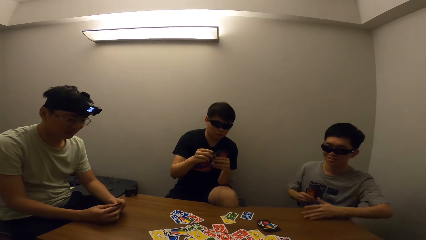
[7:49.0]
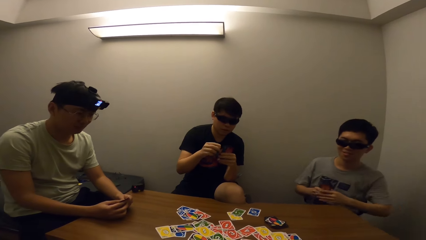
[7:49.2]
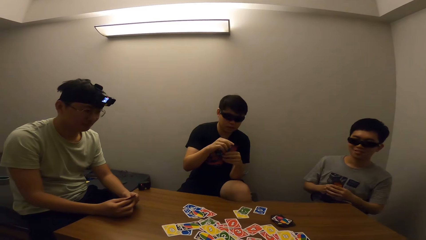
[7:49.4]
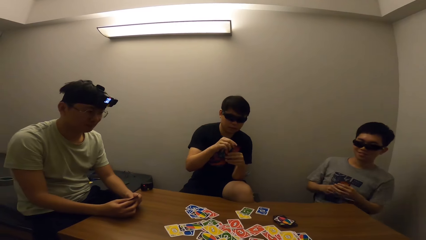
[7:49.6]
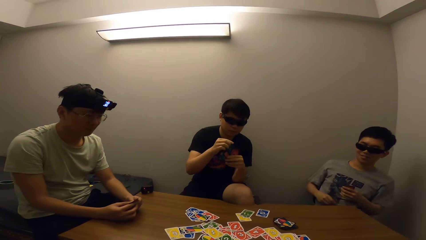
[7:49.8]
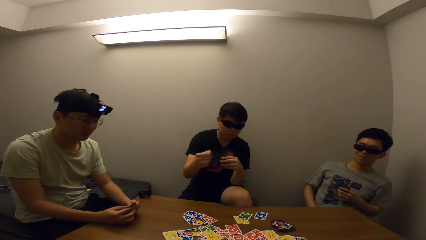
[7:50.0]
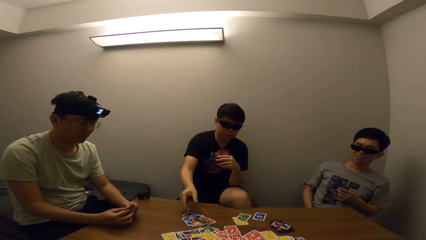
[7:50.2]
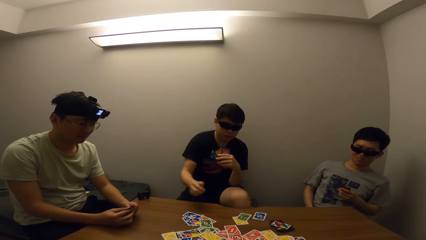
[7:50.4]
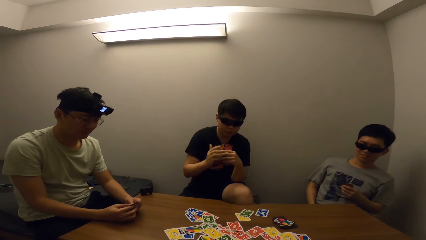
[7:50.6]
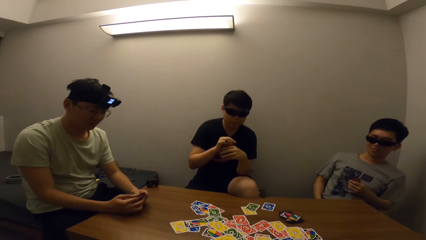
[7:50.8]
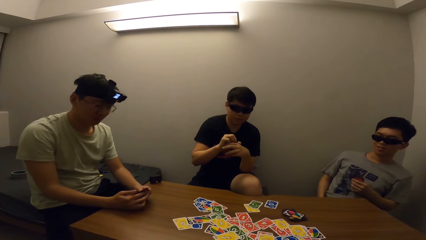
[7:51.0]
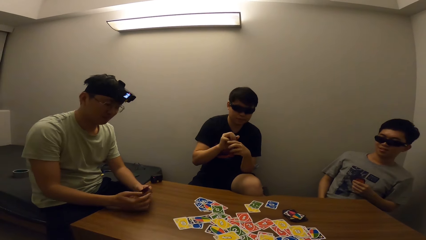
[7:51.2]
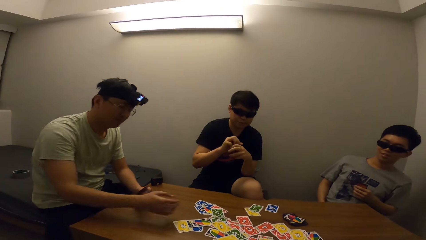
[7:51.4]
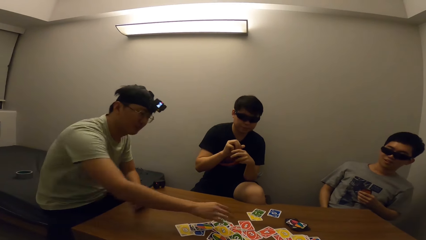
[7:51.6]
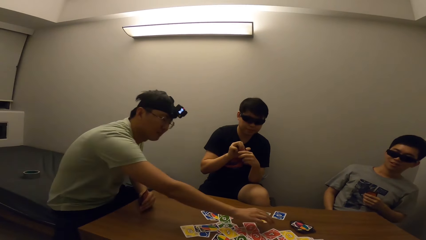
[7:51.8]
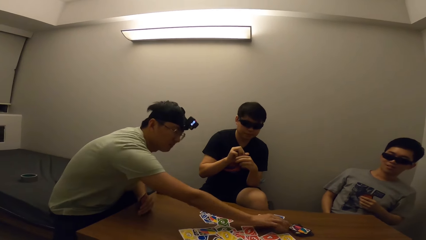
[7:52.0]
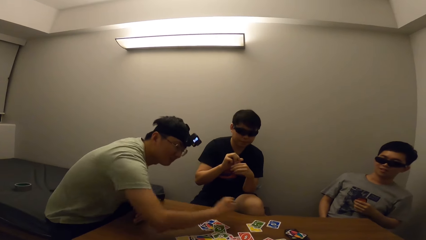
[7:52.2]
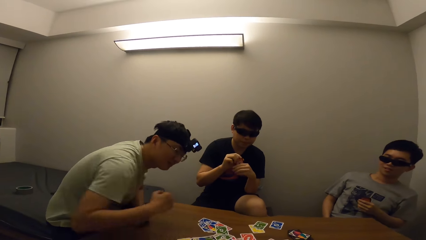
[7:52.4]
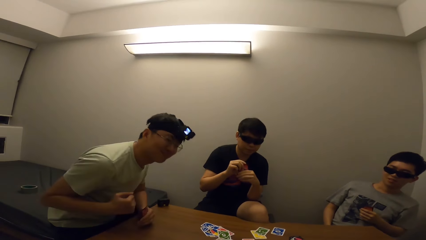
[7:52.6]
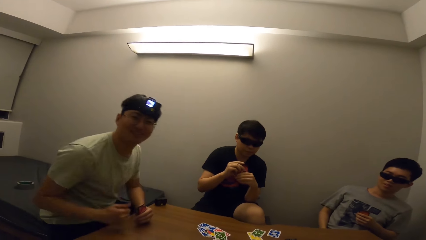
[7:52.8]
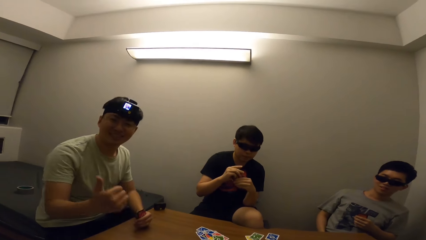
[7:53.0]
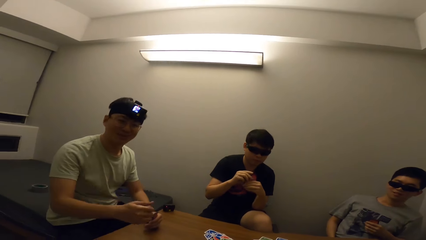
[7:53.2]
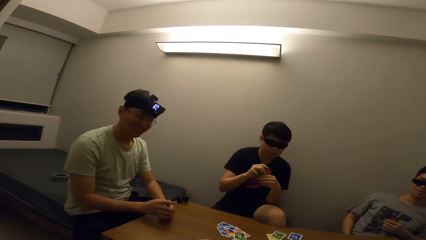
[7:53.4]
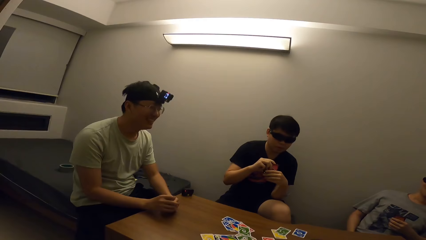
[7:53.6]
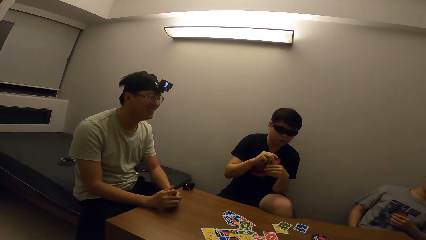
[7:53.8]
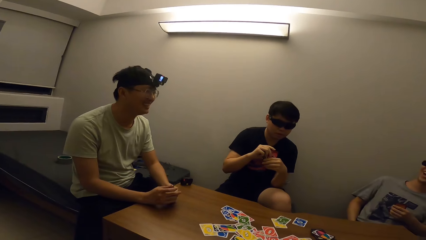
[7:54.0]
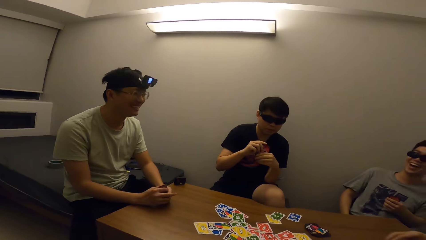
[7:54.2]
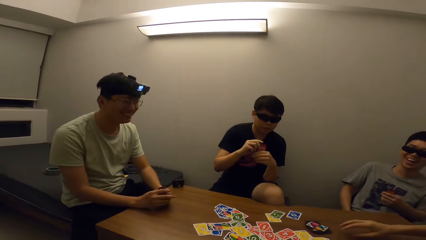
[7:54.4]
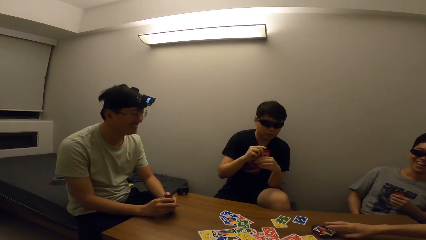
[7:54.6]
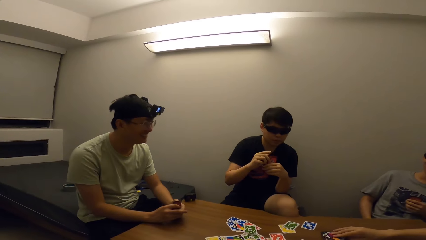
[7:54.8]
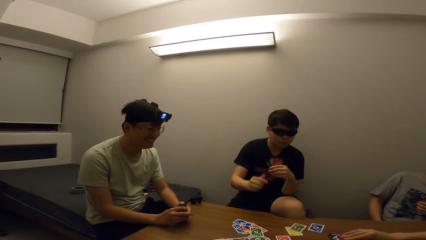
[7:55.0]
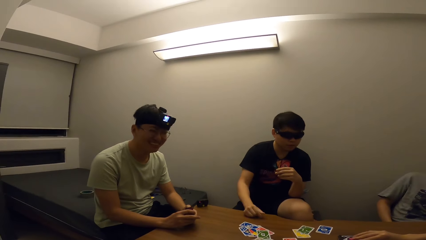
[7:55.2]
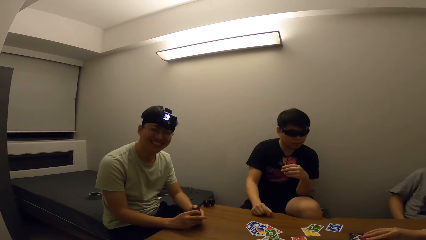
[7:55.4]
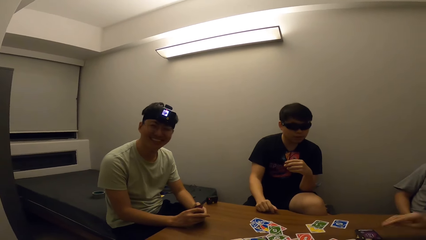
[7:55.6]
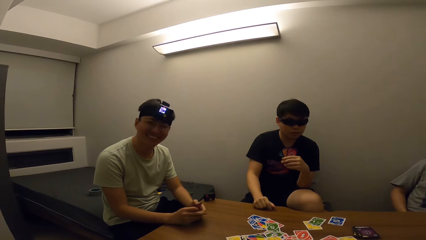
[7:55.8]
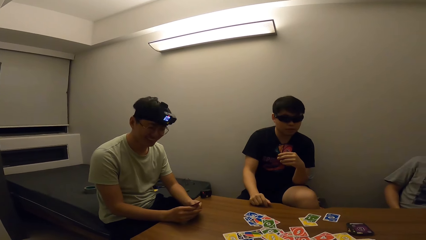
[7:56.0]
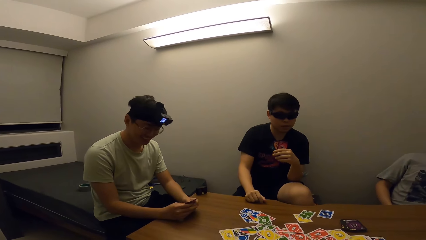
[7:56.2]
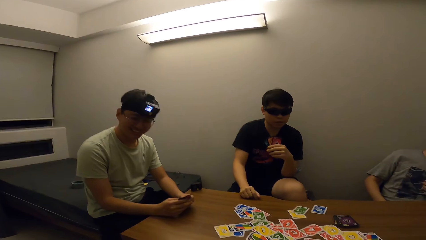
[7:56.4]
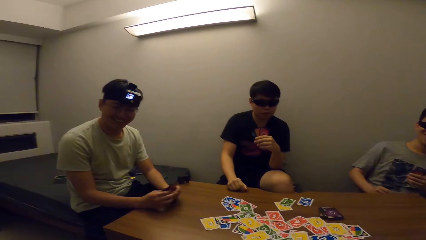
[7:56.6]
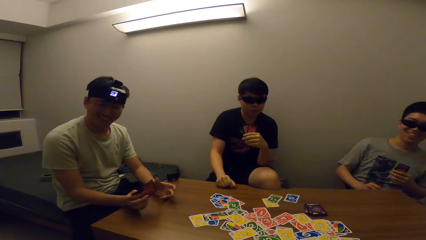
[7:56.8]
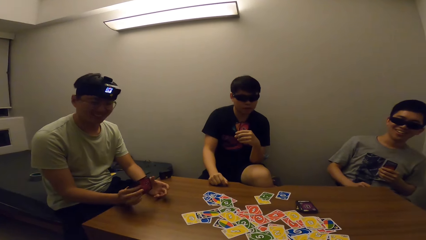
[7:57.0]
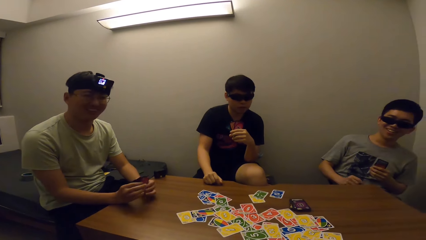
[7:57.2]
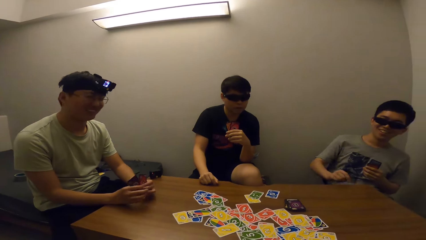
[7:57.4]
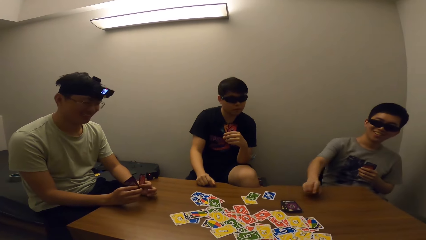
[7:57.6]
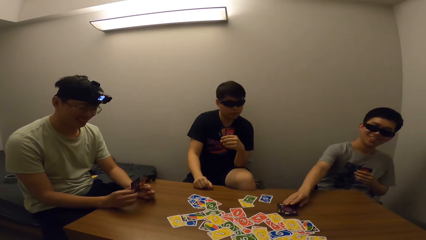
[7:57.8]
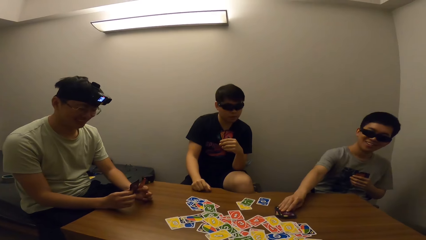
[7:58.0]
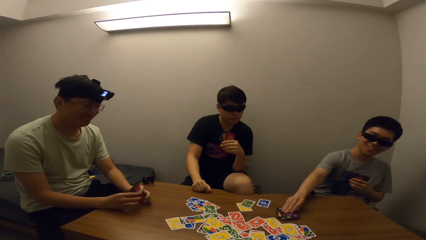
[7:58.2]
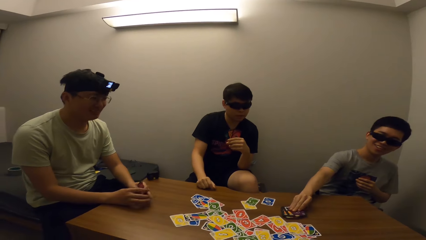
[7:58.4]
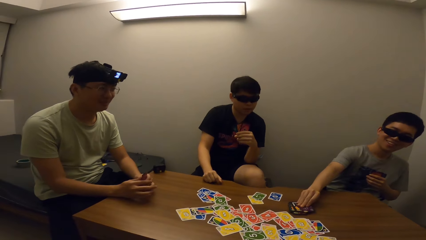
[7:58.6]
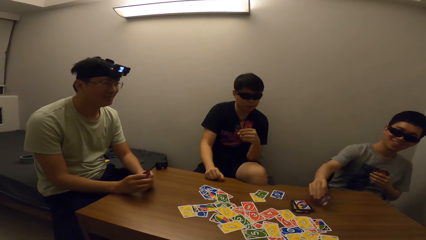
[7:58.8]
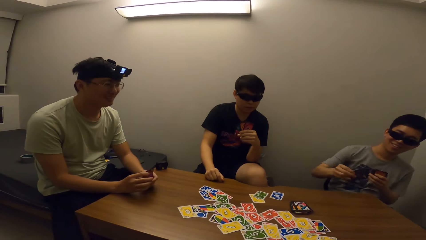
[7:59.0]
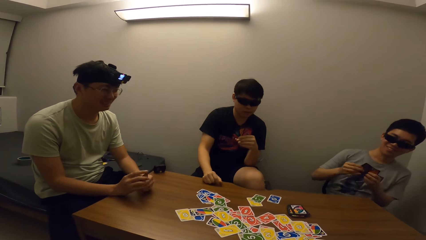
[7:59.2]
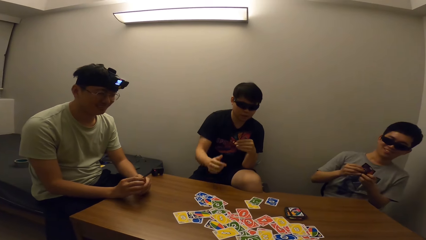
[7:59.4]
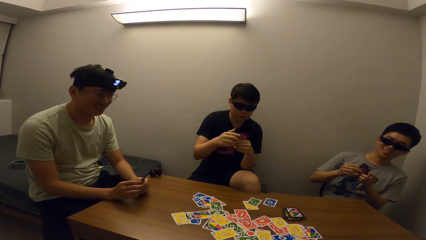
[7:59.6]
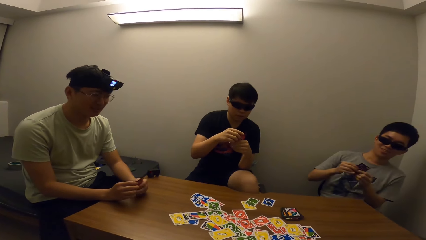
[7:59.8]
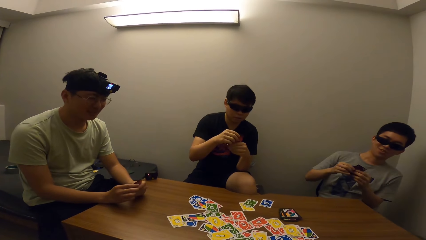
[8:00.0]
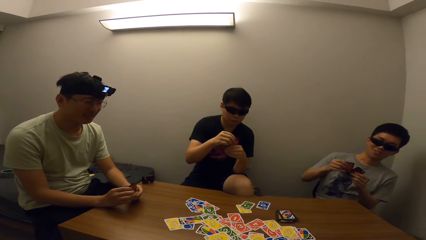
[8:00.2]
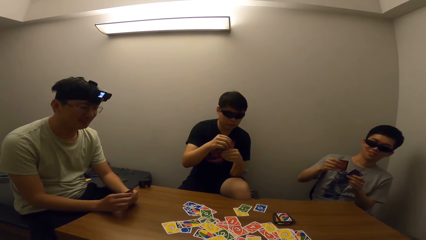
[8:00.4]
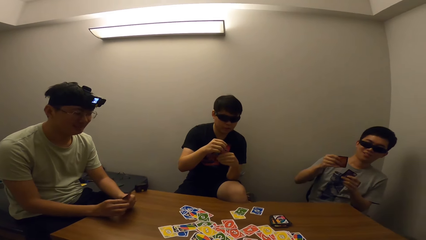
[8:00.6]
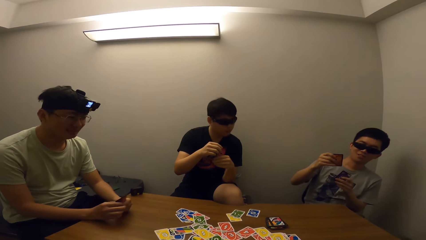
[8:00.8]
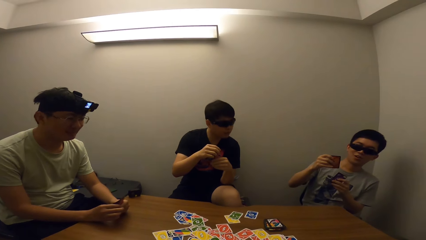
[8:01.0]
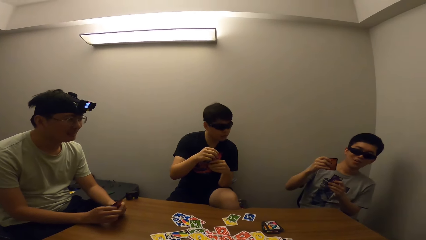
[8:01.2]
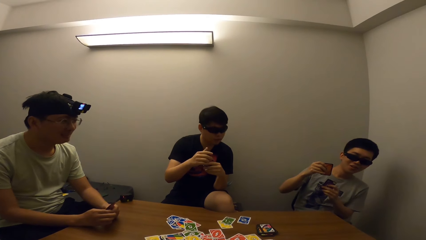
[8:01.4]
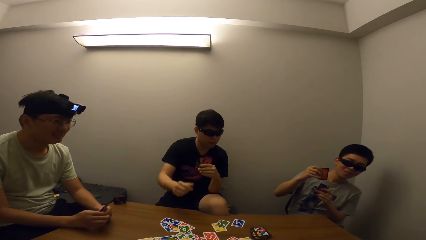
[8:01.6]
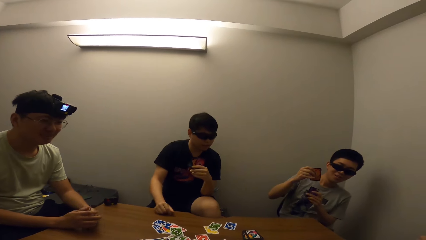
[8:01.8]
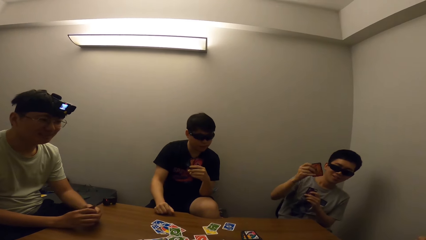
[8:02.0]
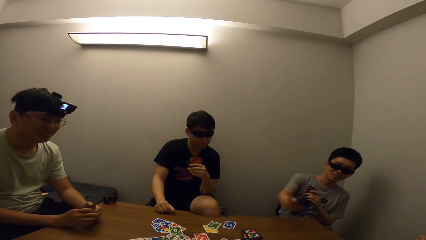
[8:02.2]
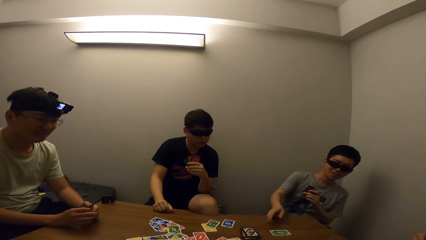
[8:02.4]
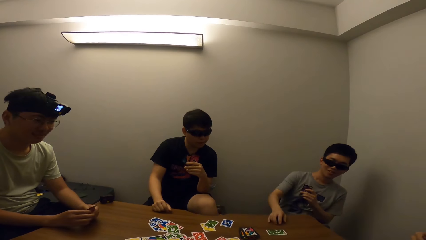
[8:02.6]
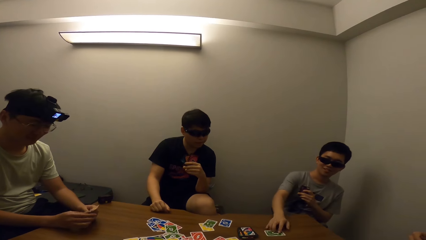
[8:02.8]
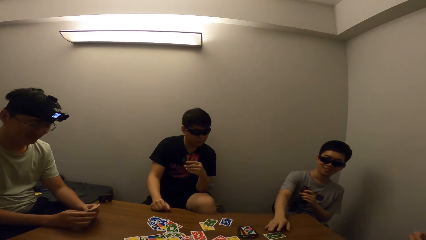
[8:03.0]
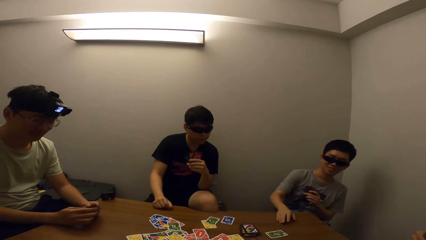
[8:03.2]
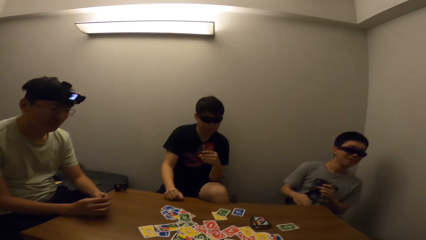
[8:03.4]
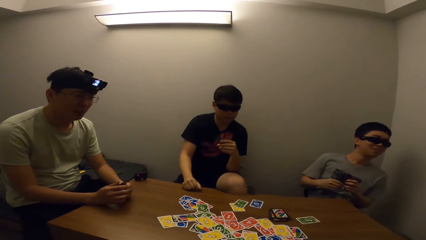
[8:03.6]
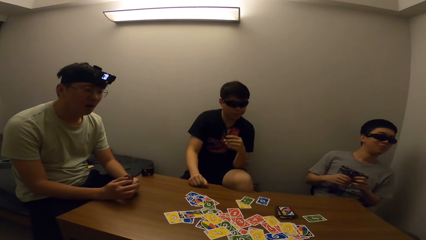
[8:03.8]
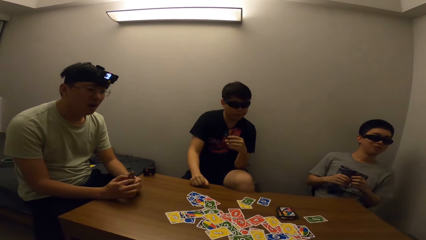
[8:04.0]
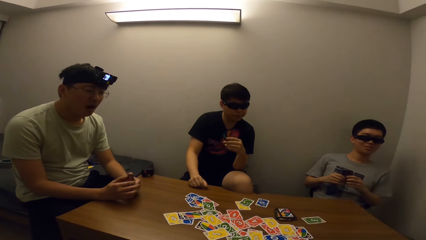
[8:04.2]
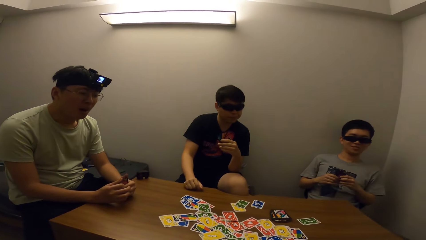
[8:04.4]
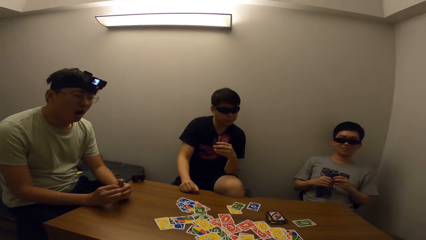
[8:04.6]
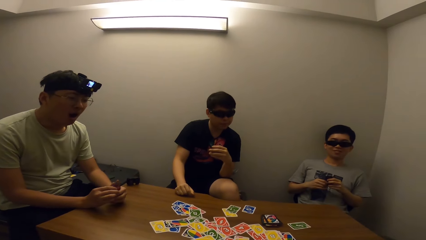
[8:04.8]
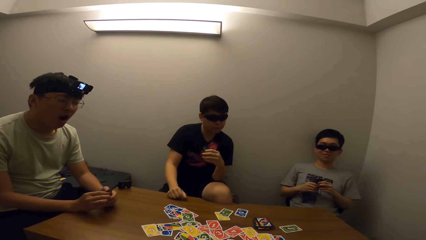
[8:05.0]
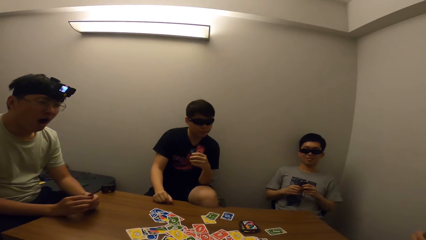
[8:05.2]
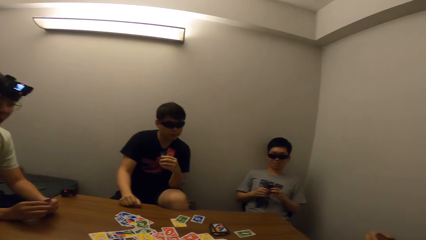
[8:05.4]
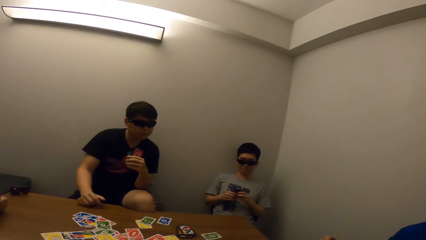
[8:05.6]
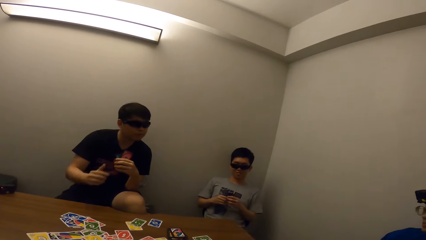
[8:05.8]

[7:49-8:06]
A man places a card on the table. Another man picks a card from the table. The camera wearer stares at the first man. A third man picks a card from the table. The camera wearer stares at the first man. They stare at the third man. The first man places a card on the table. The camera wearer stares at the table.
